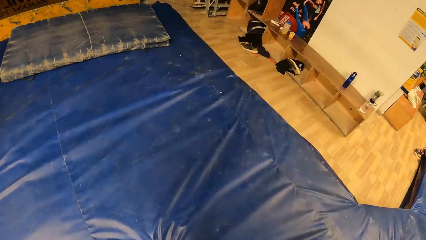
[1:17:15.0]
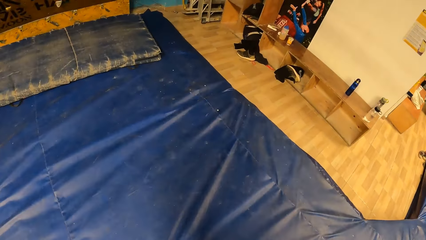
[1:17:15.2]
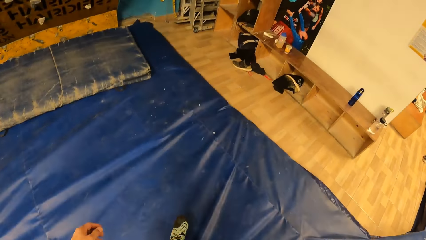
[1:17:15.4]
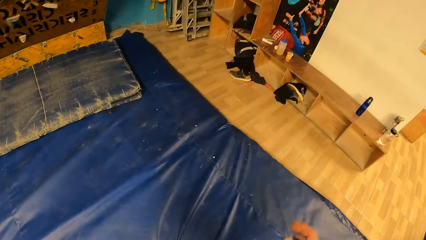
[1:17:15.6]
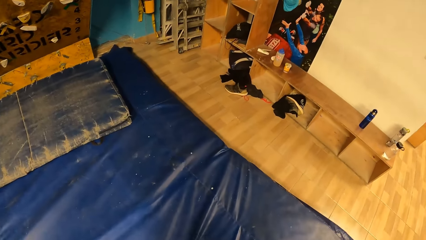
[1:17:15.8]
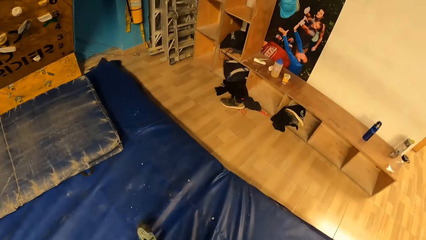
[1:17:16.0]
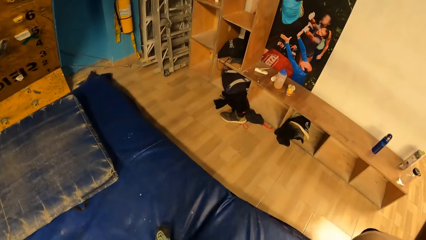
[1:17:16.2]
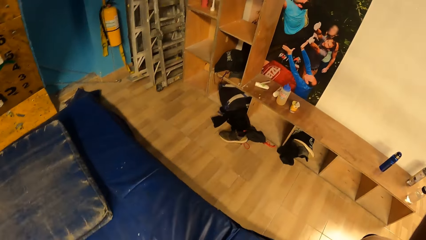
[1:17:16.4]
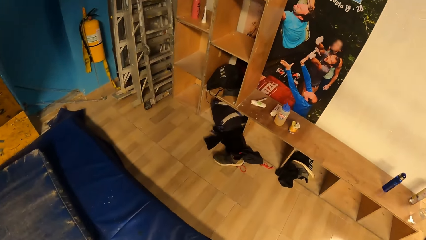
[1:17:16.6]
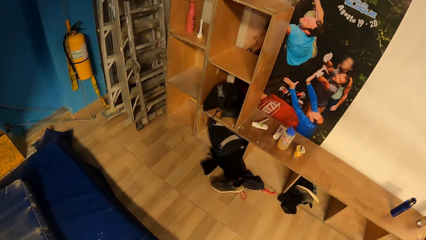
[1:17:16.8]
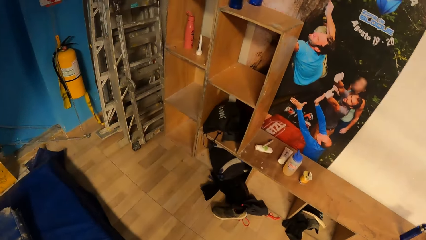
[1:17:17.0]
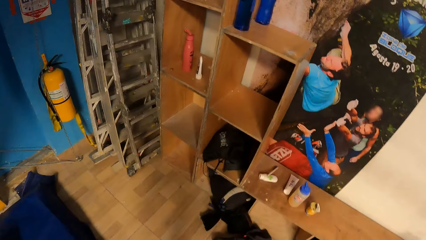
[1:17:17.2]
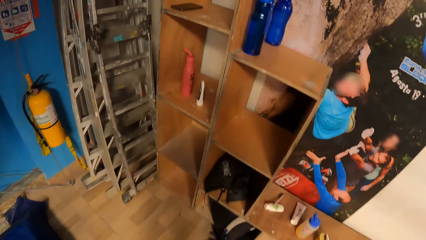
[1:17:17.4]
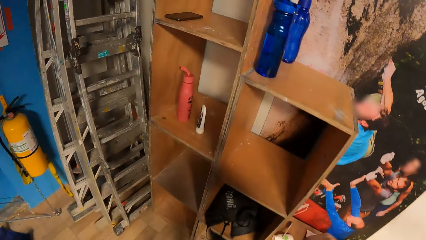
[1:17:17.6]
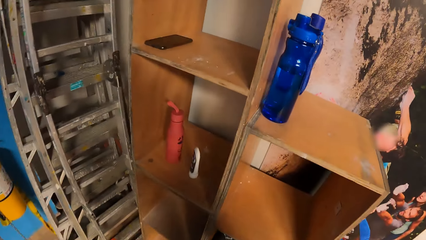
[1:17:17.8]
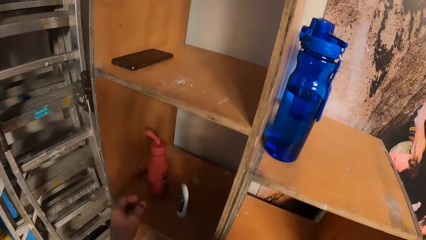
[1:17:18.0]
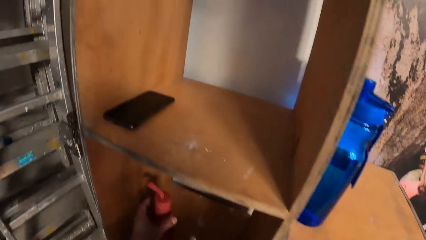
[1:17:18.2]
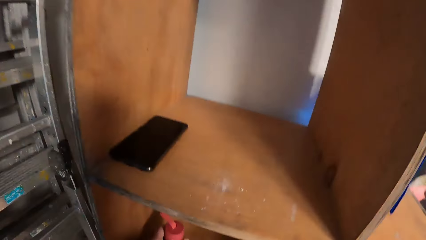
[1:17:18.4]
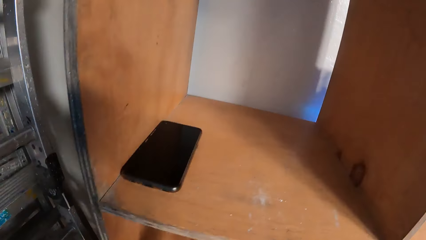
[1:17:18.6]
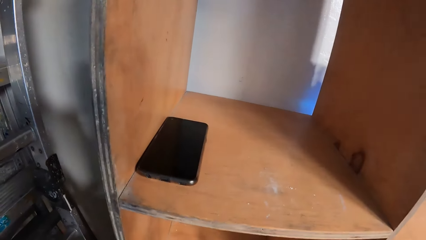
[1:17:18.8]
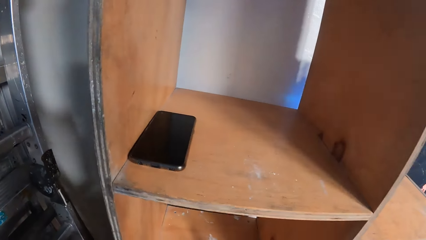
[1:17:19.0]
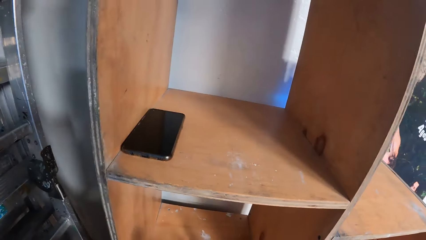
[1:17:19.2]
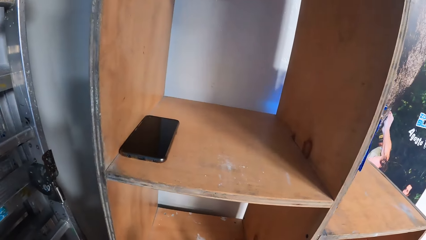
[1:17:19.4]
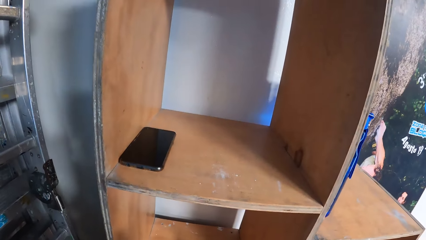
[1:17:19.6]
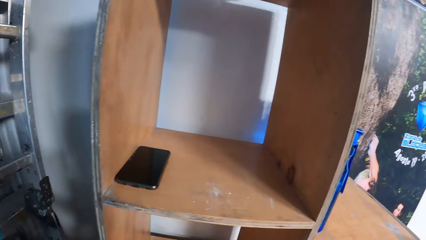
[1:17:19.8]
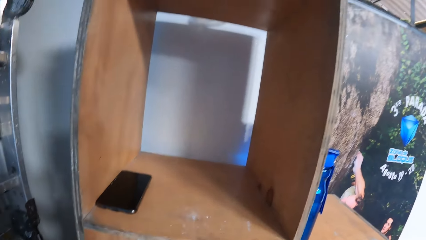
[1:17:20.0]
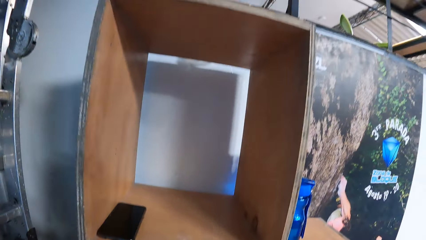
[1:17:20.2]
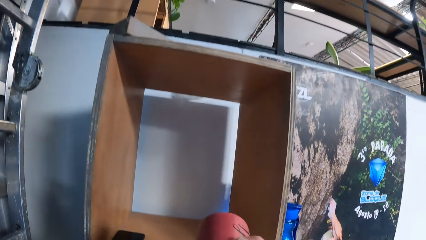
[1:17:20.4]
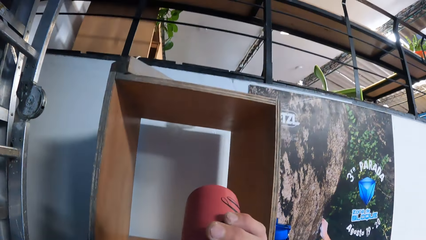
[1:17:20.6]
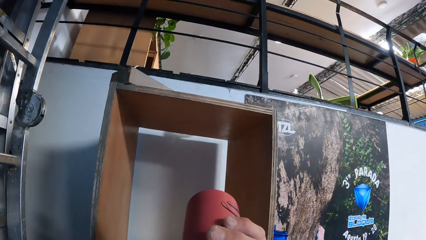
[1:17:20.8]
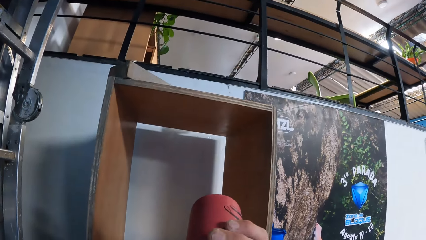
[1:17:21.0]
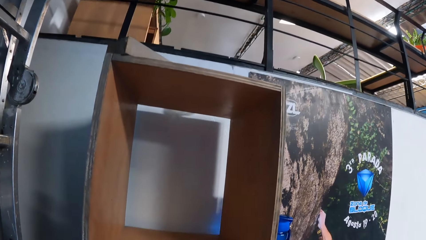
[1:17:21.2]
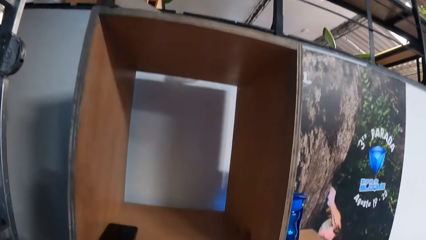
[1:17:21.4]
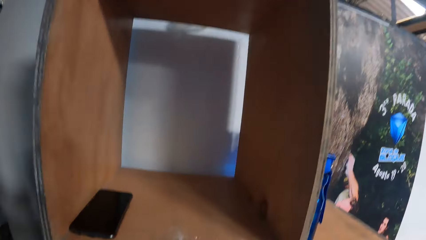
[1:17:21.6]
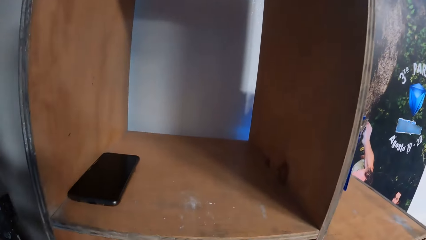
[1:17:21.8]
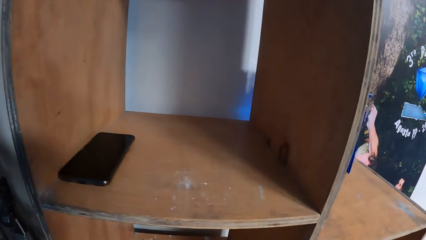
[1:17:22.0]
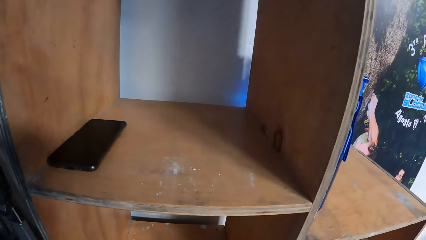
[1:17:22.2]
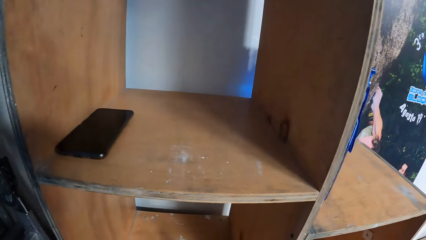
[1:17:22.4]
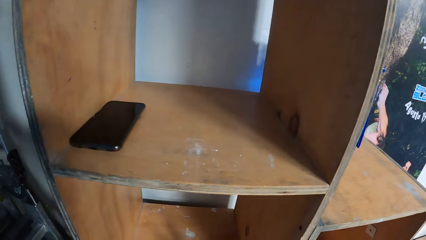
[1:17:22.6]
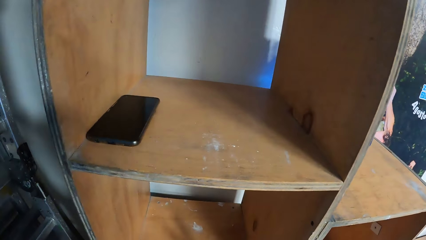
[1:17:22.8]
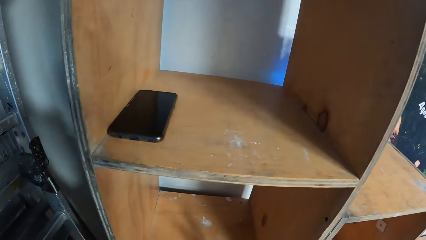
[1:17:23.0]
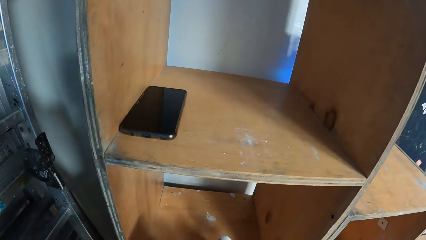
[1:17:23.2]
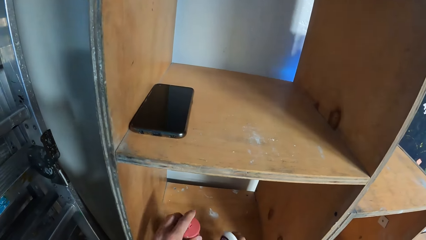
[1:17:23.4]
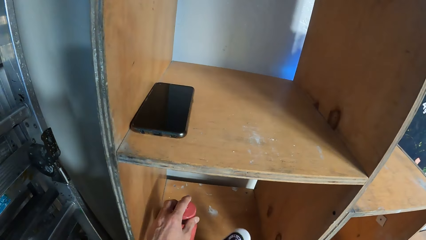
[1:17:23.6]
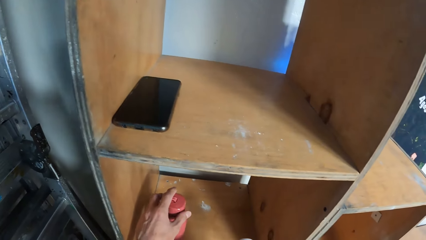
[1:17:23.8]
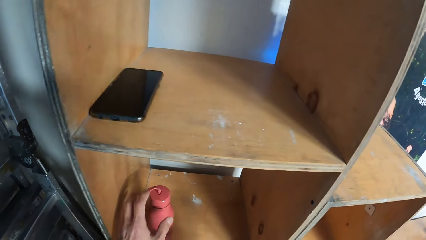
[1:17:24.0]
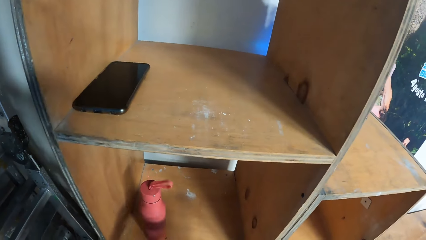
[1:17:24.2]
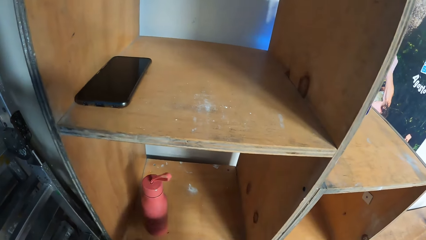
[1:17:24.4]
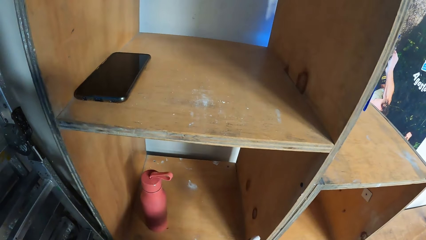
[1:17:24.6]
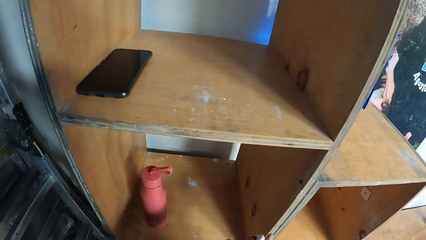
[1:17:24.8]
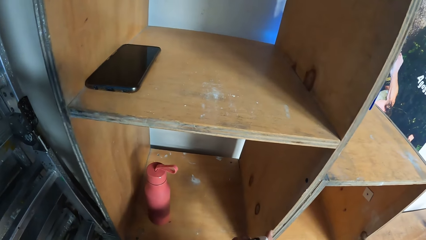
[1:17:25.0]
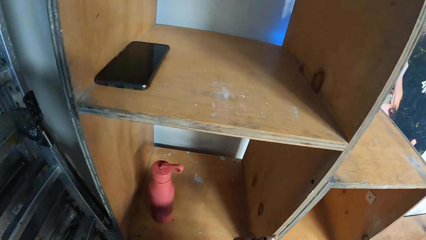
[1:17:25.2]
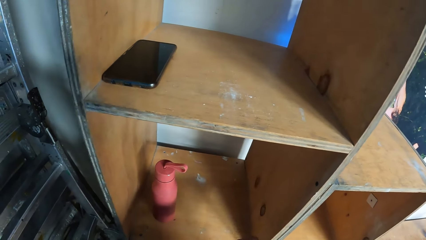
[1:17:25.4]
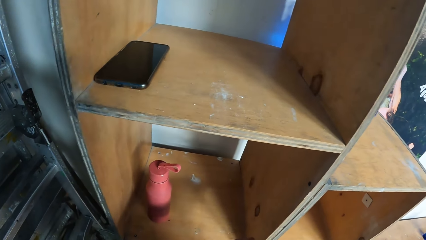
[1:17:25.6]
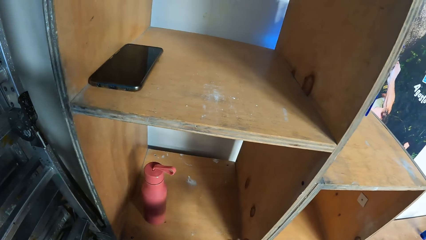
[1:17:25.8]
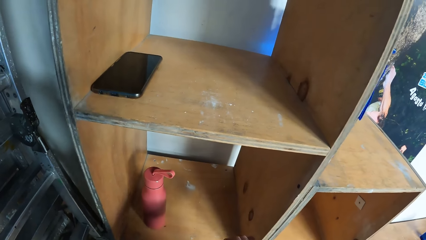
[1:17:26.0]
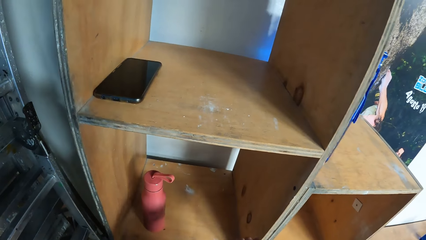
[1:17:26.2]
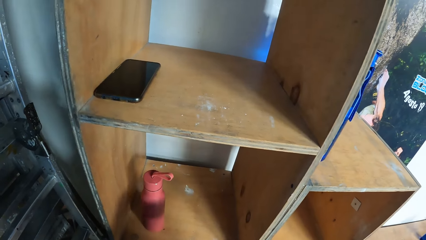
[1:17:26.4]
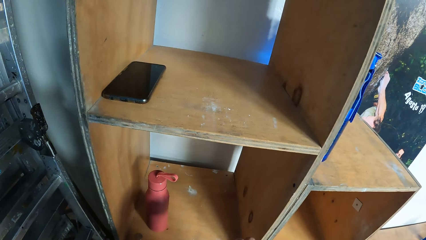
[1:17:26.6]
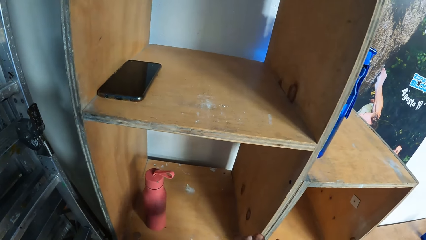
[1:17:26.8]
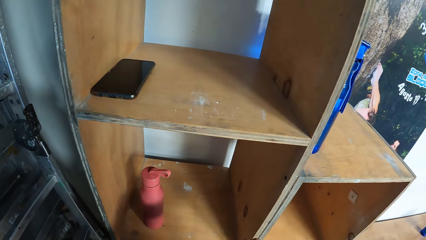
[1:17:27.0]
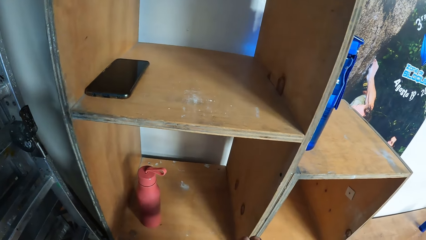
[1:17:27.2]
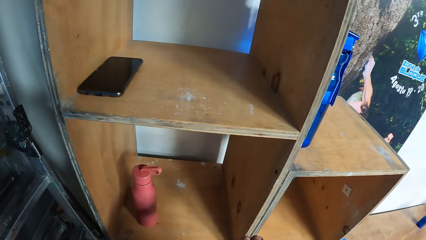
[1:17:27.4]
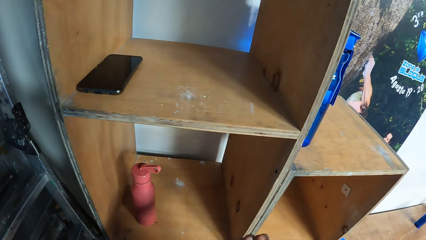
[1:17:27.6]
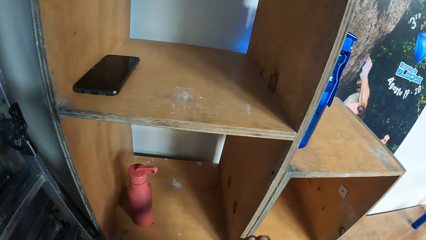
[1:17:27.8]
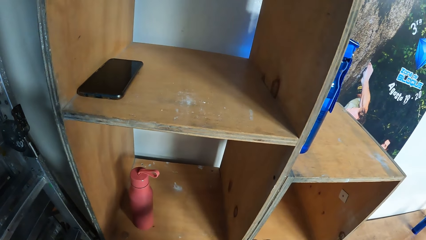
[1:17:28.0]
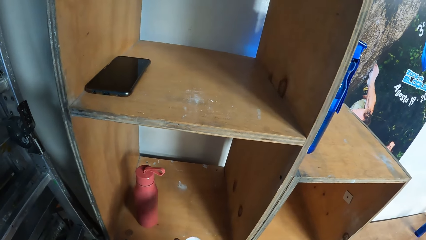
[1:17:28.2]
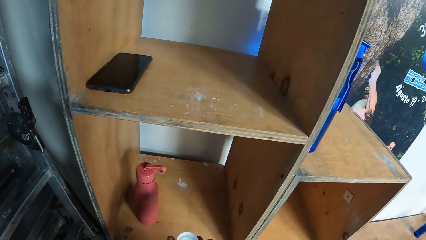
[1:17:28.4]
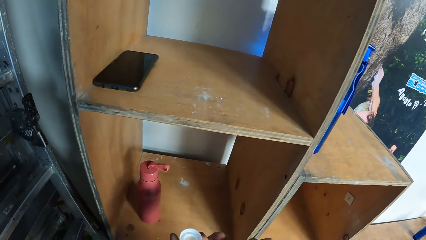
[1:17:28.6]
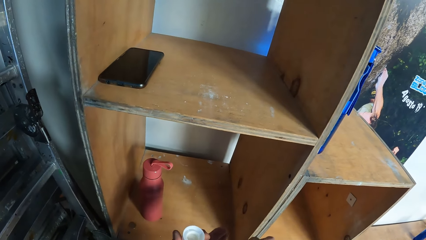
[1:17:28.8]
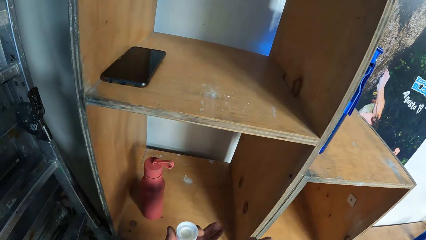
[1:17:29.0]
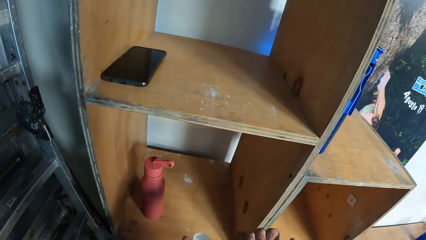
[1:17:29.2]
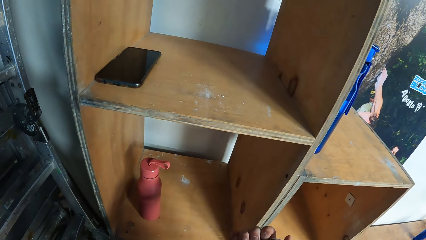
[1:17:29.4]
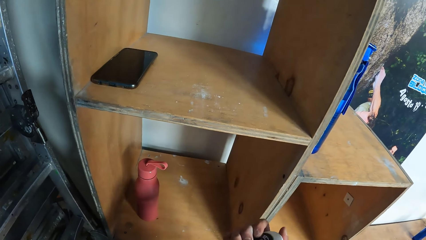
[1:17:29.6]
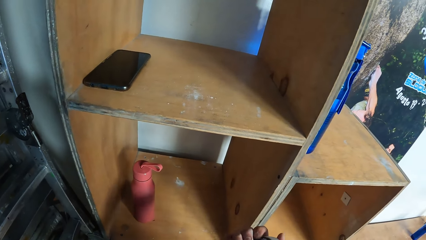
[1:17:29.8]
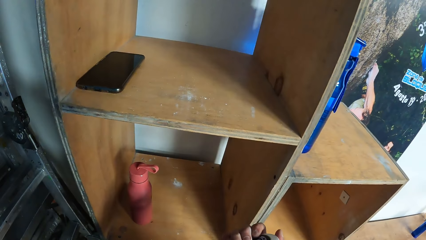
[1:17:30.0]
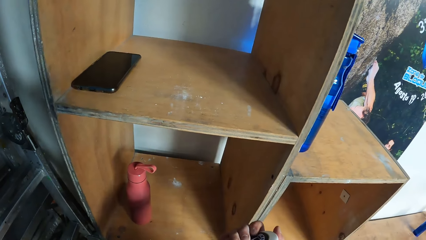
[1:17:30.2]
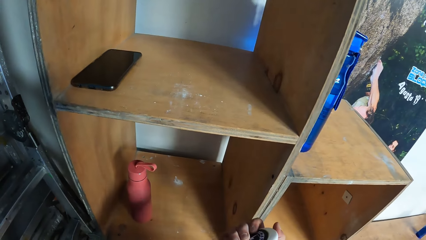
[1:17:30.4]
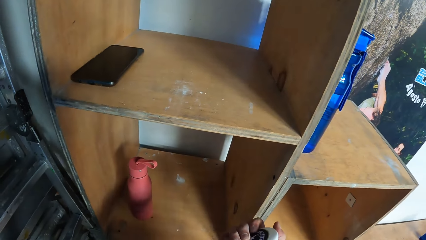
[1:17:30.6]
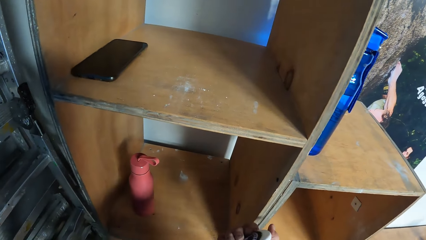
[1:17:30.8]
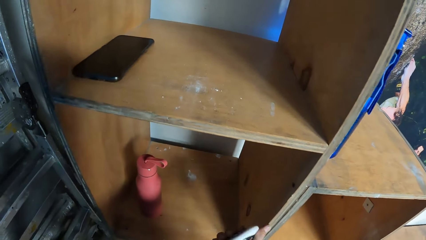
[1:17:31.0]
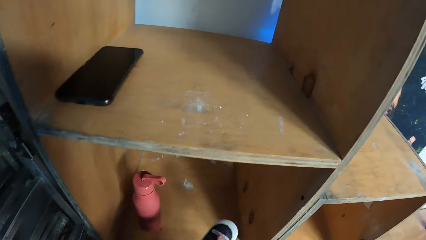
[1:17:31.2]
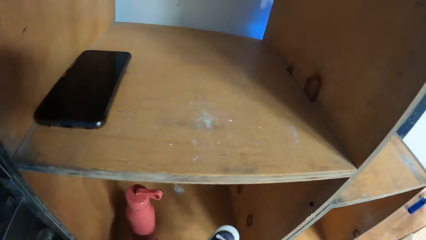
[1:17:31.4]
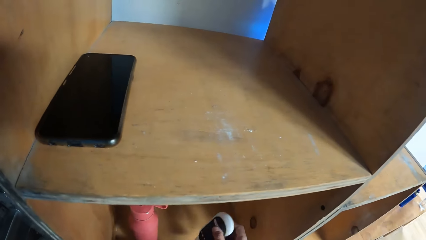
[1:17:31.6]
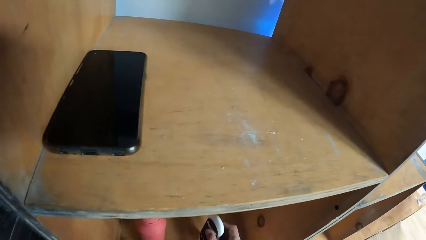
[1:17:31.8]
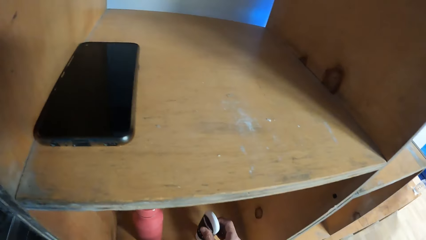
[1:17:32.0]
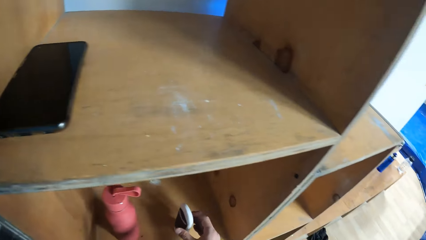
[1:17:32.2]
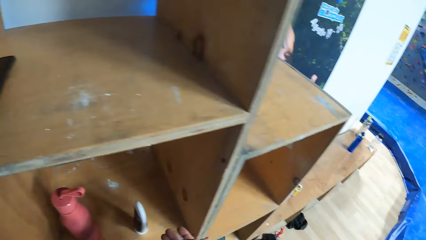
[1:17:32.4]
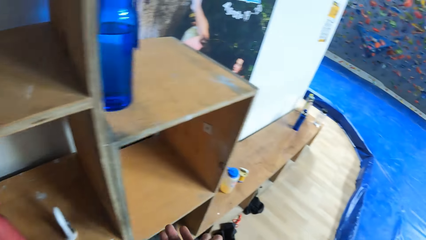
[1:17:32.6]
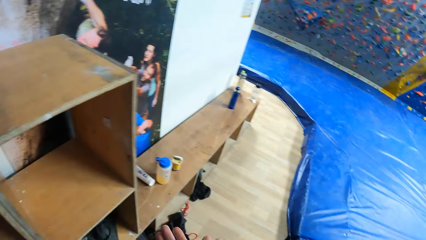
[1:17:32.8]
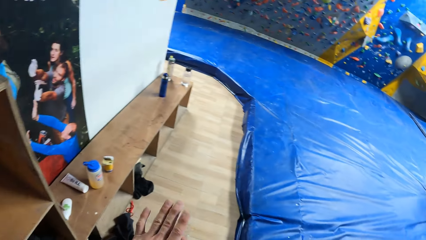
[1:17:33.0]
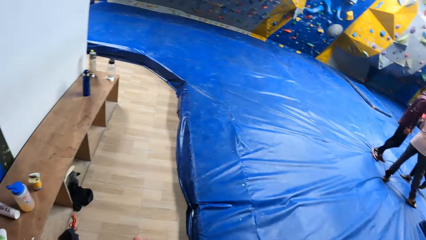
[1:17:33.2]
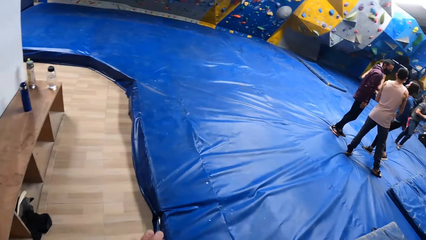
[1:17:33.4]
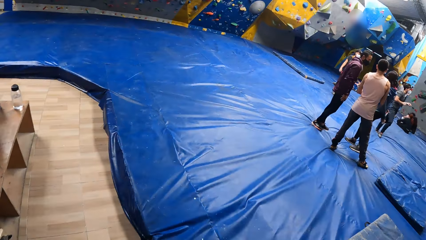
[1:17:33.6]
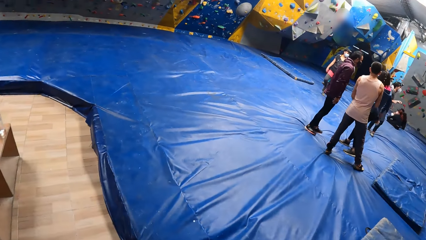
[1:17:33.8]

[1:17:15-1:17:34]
The camera wearer touches a camera on his head with his right hand. He picks a water bottle from a shelf with his left hand. He drinks from the water bottle in his right hand. He picks a tube from the shelf with his right hand. He places the water bottle in the shelf with his left hand. He places the tube in his right hand in the shelf. He rubs his hands together.
